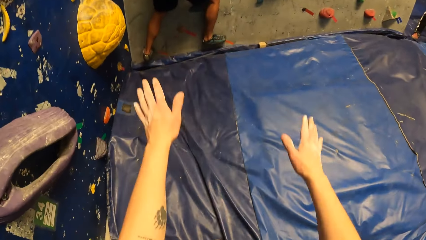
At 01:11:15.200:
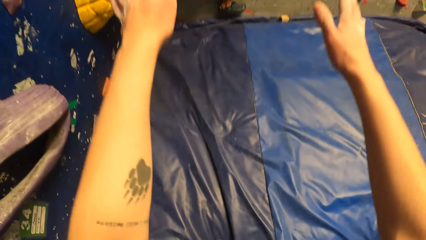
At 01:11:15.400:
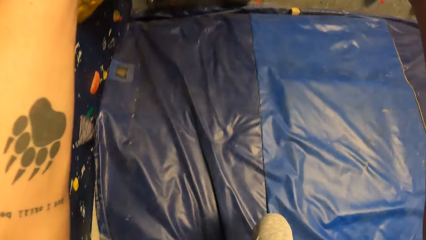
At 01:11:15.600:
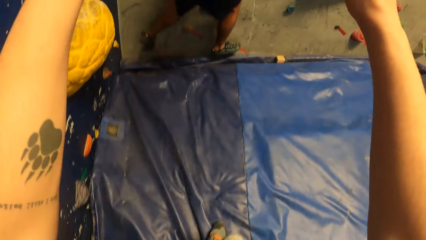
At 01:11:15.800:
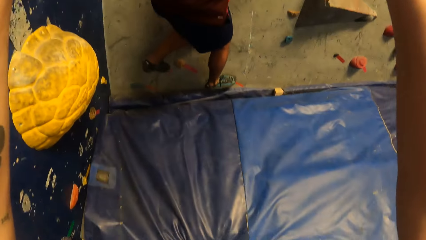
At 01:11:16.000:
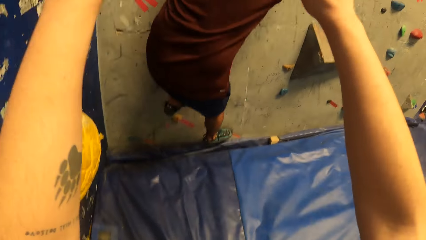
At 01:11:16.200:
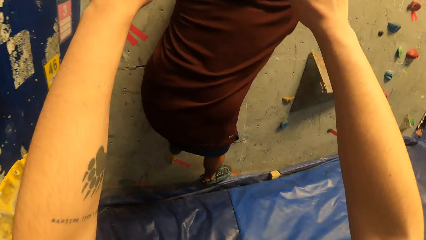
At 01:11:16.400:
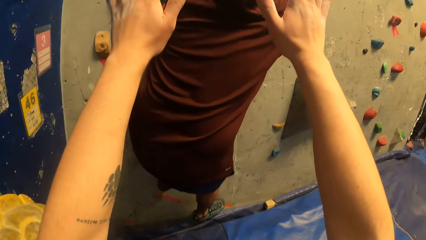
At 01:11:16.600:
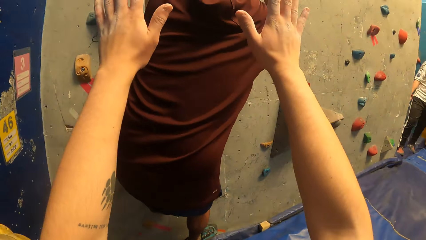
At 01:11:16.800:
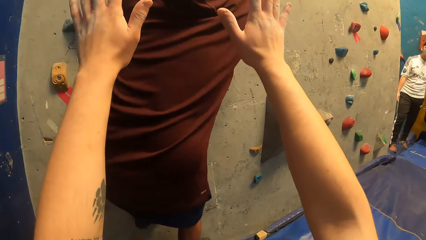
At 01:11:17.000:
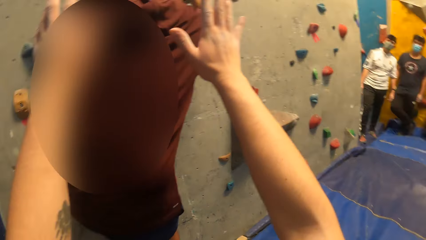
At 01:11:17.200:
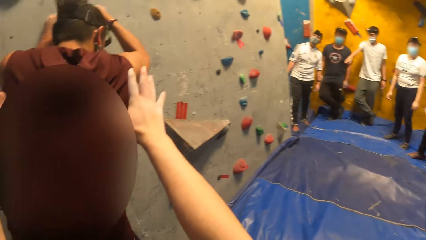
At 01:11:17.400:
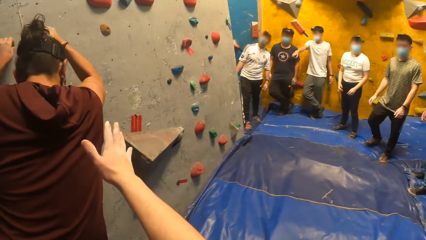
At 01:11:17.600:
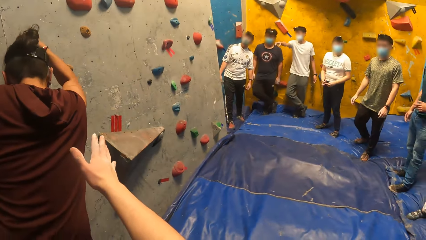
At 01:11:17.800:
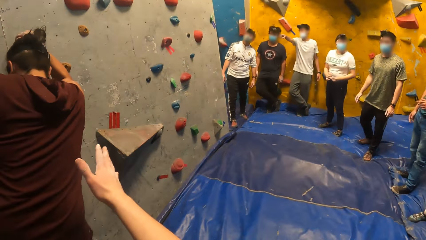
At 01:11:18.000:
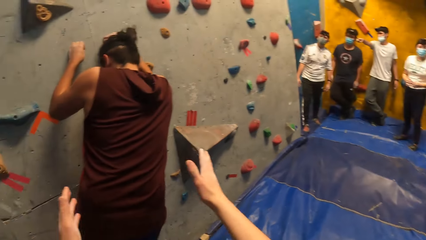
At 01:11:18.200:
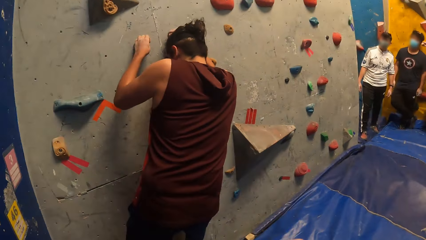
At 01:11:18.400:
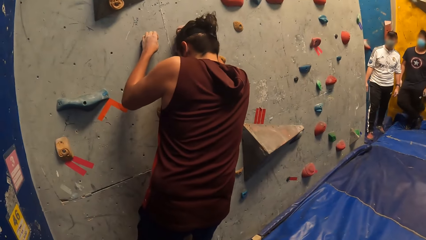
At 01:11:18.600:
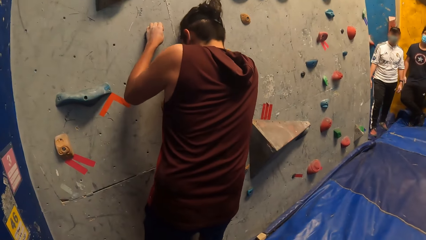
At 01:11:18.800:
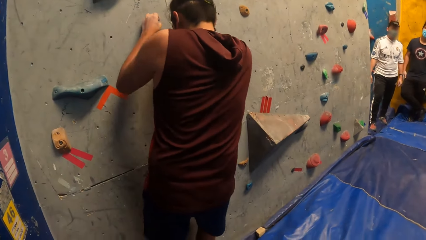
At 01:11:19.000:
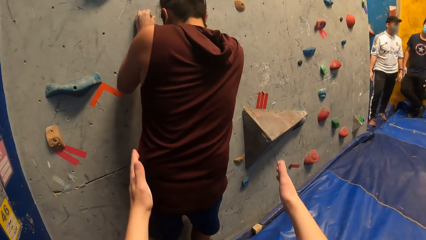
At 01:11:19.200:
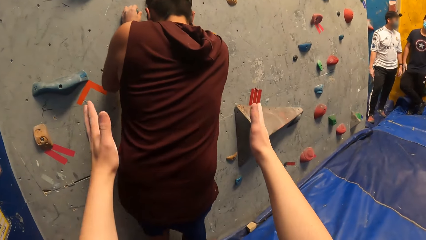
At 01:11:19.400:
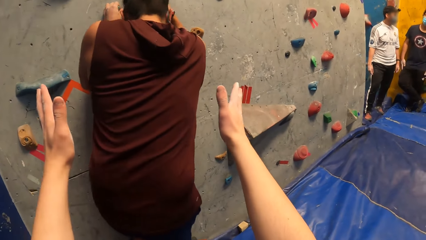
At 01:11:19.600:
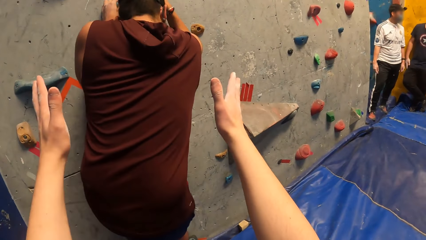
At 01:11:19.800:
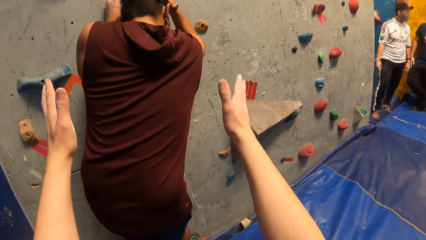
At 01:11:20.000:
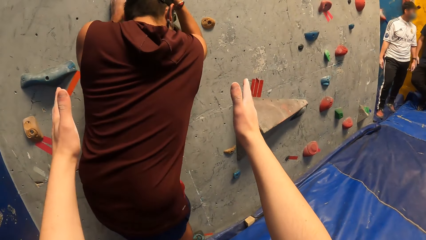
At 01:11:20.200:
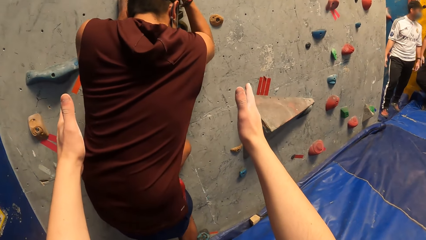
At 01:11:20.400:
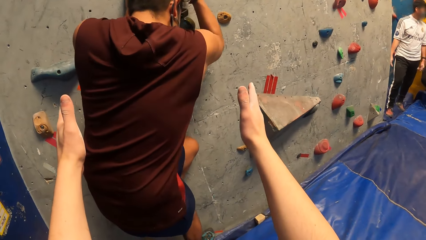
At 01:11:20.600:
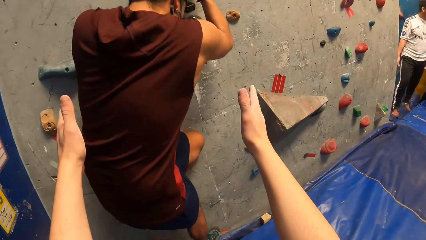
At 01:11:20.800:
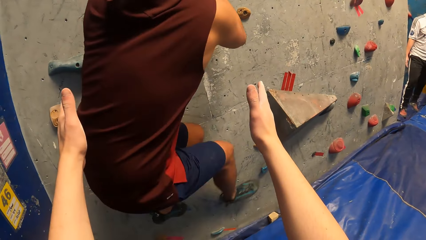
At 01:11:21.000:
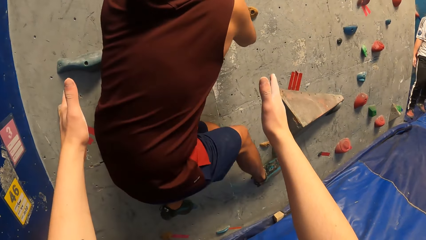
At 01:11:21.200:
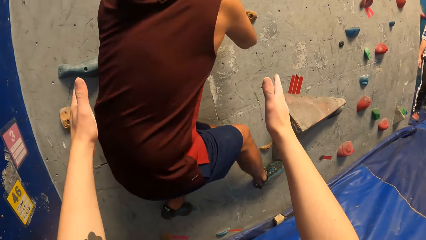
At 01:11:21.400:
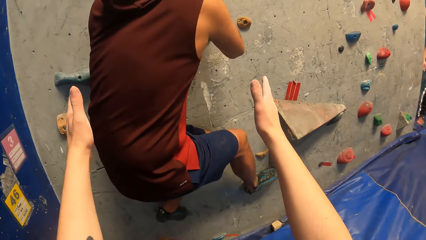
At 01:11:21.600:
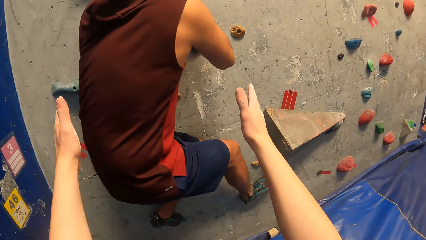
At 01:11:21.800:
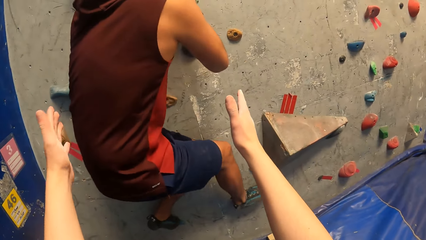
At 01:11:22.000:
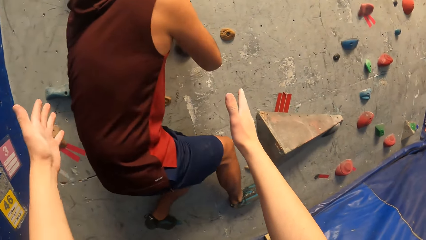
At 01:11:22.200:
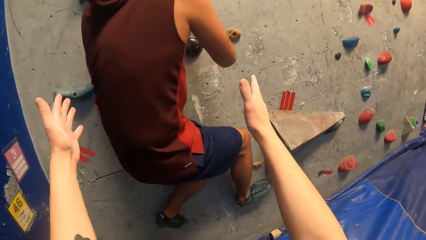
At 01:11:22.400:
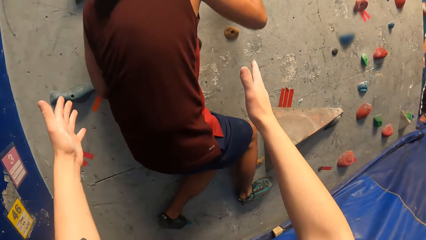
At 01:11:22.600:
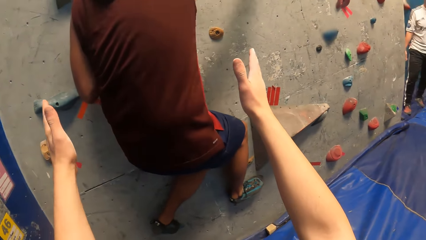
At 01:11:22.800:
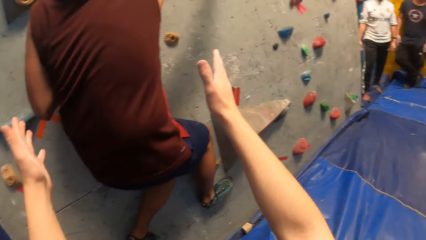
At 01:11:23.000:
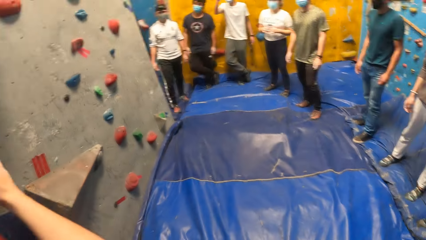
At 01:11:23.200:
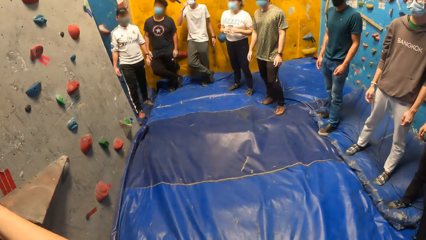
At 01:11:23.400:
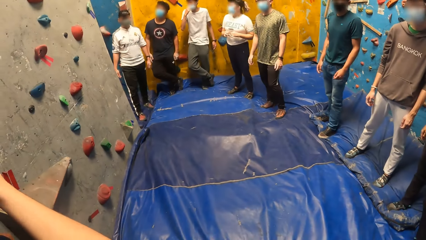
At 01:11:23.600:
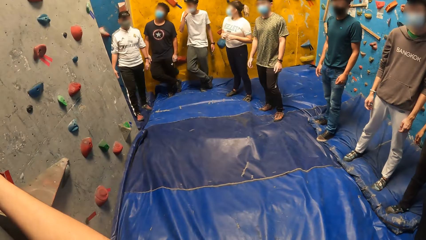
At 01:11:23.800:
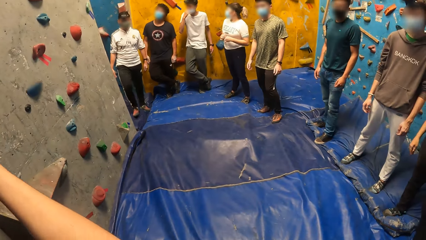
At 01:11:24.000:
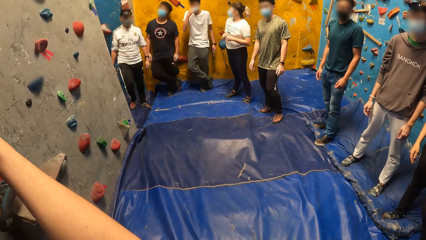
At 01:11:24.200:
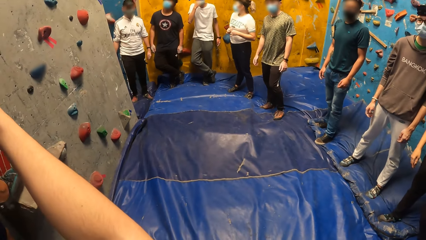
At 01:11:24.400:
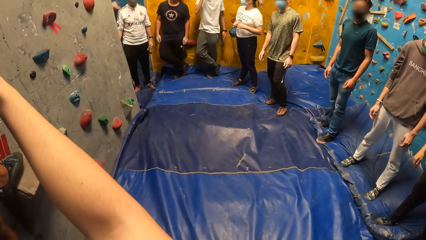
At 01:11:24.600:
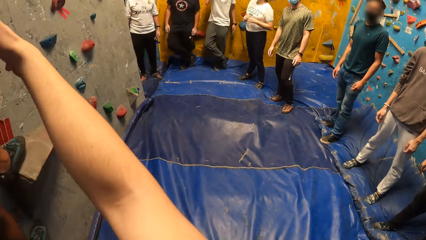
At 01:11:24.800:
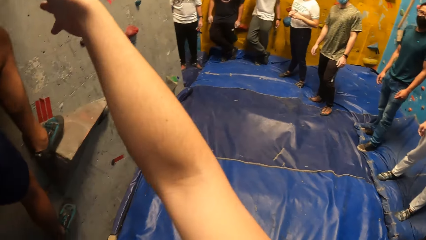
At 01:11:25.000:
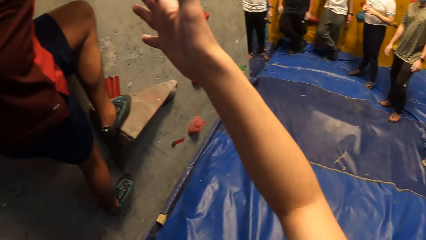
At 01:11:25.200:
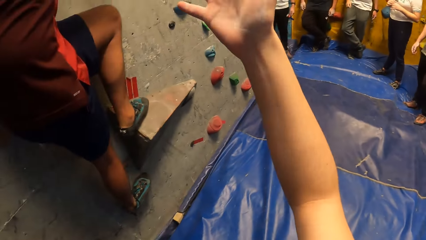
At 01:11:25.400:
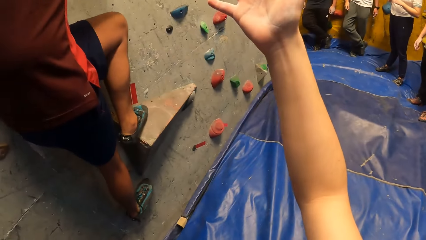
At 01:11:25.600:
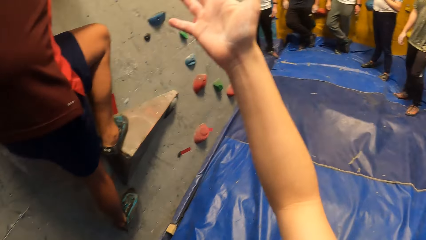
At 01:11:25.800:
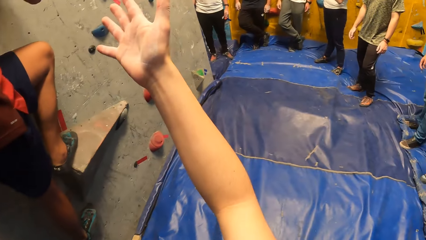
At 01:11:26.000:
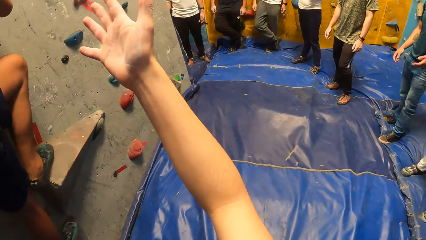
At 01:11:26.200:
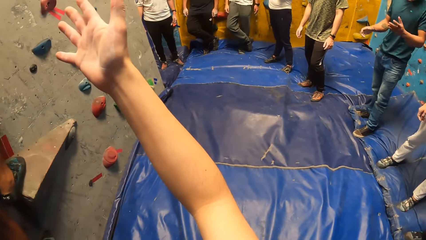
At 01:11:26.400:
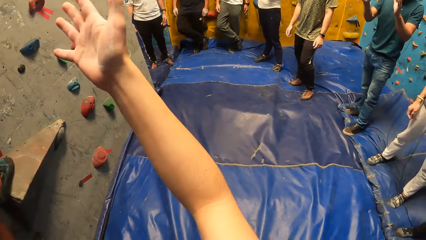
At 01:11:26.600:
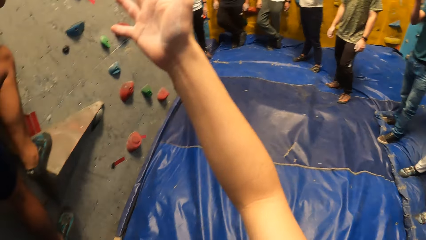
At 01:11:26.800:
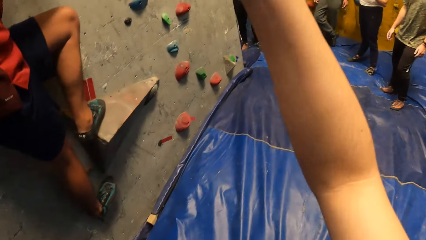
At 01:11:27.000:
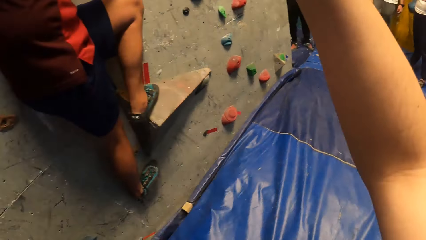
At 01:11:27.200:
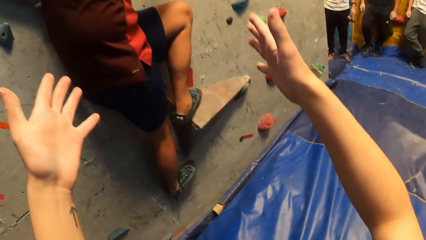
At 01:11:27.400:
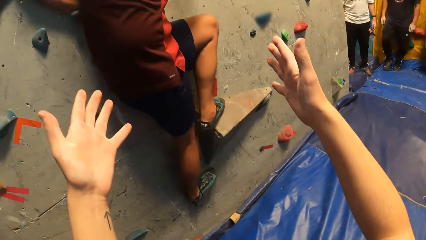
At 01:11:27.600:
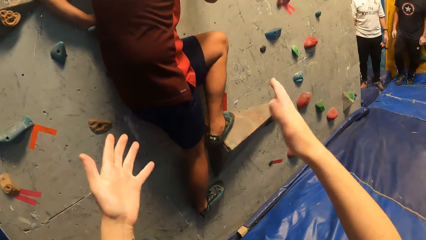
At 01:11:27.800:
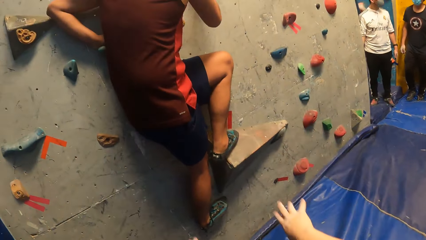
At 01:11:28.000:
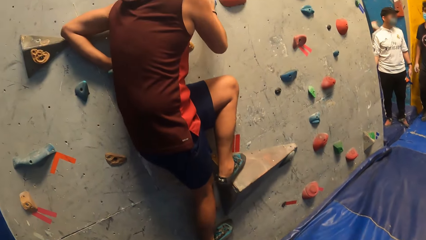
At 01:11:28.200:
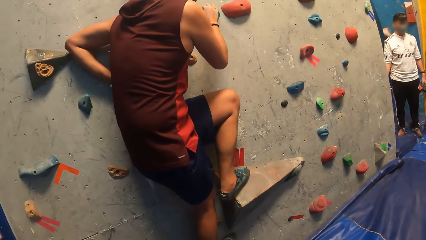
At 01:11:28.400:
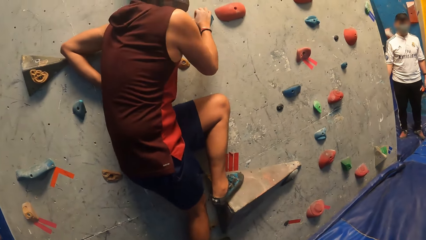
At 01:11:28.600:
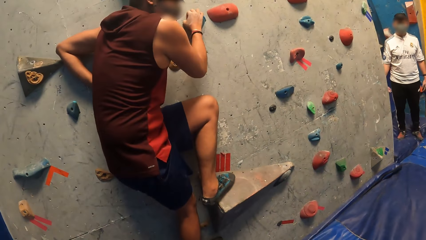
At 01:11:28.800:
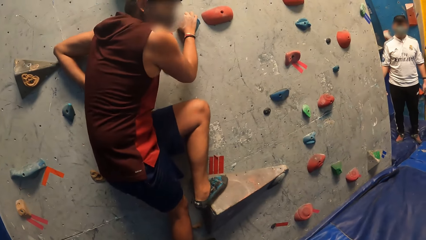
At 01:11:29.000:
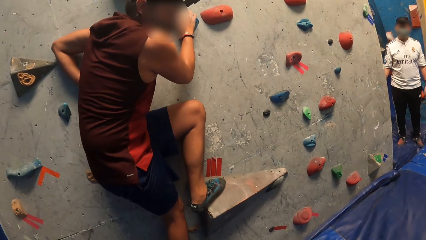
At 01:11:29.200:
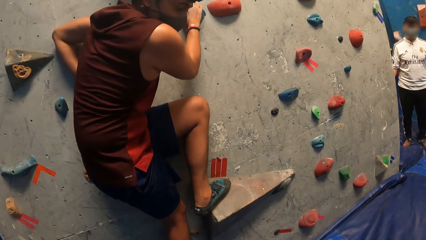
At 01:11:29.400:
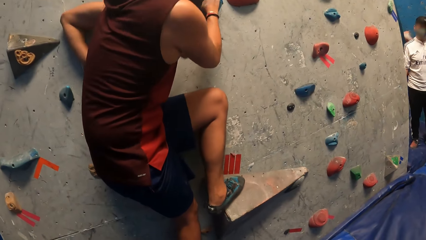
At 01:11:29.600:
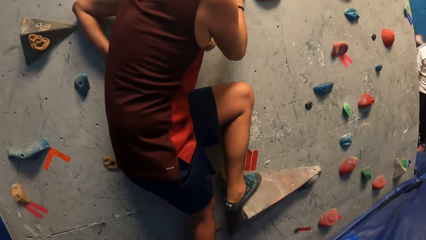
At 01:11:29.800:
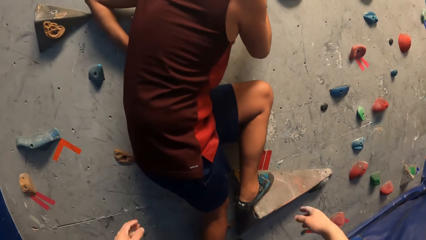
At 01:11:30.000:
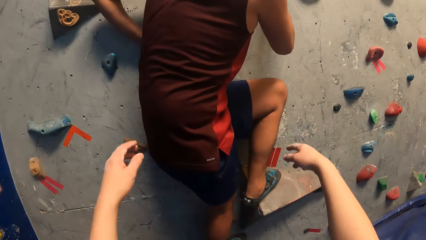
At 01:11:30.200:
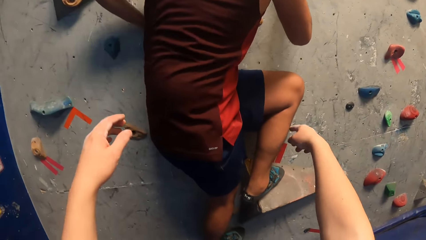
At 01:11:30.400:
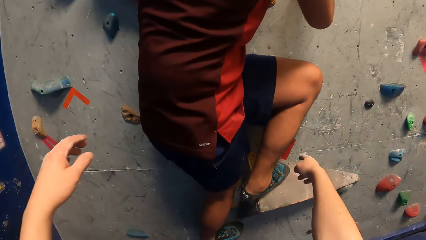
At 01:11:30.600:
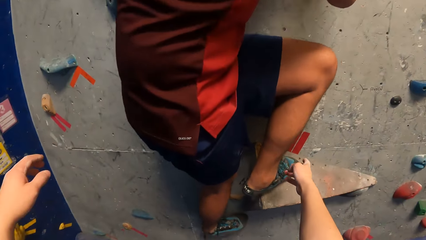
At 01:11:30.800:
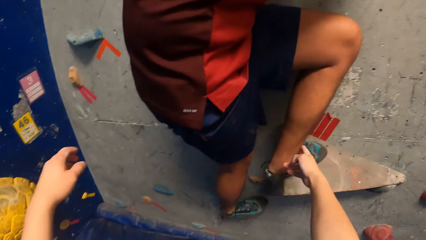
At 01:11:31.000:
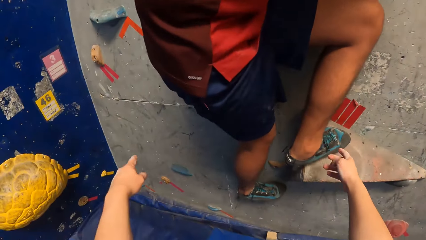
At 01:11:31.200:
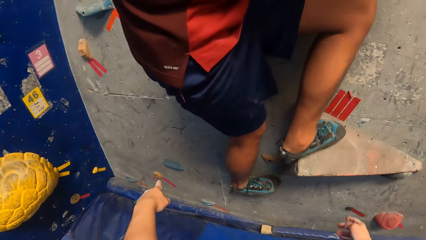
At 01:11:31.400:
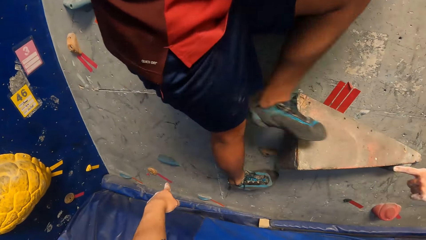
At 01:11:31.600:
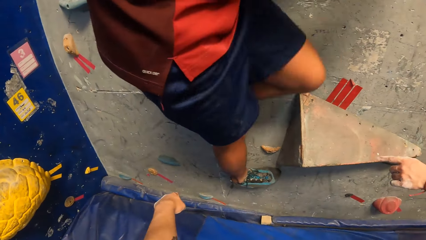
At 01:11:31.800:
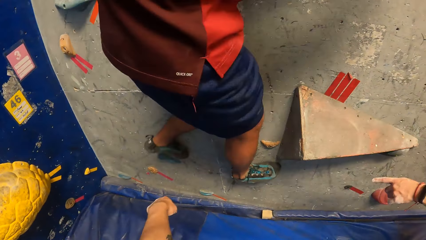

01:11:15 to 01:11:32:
The camera wearer raises his hands. He stretches his hands. He looks around.
